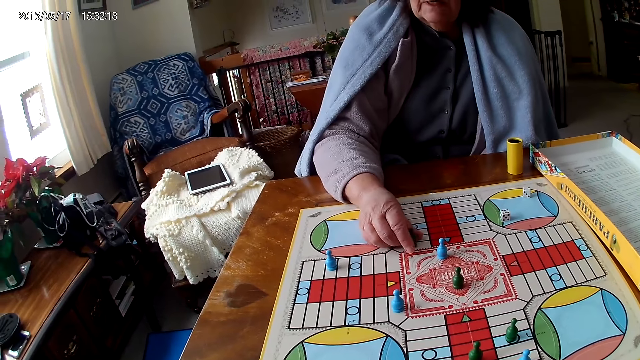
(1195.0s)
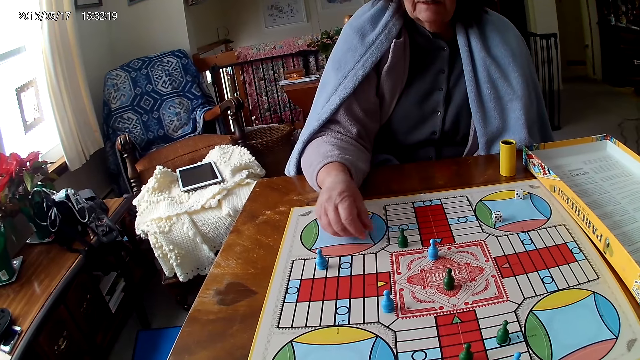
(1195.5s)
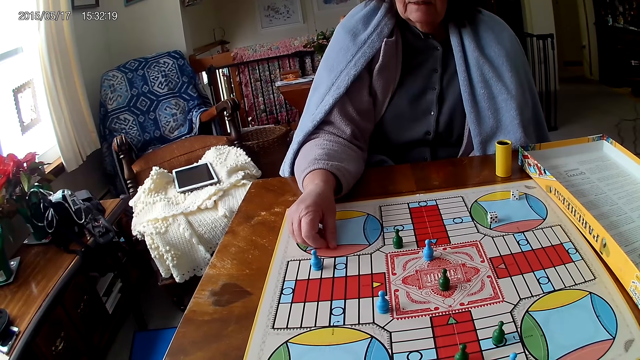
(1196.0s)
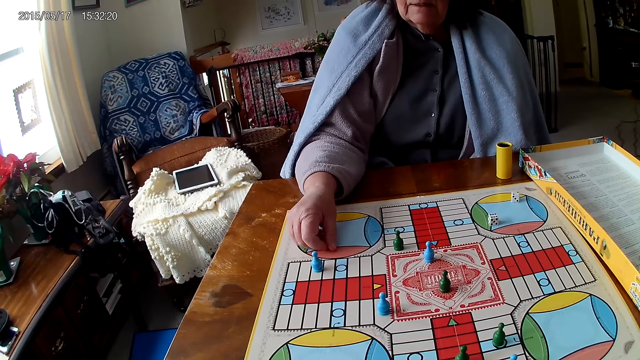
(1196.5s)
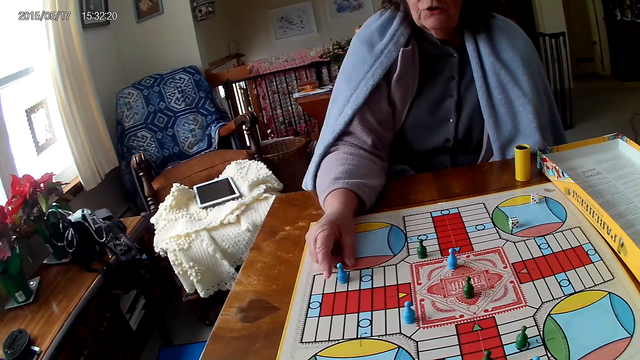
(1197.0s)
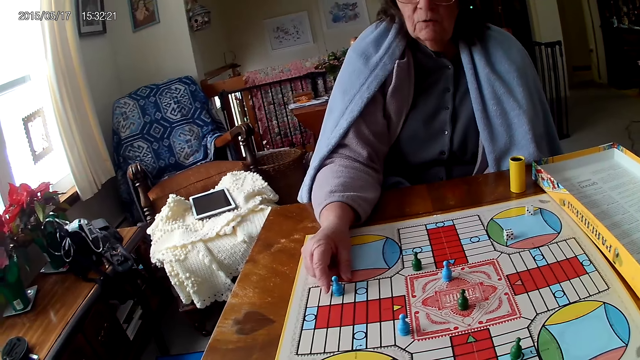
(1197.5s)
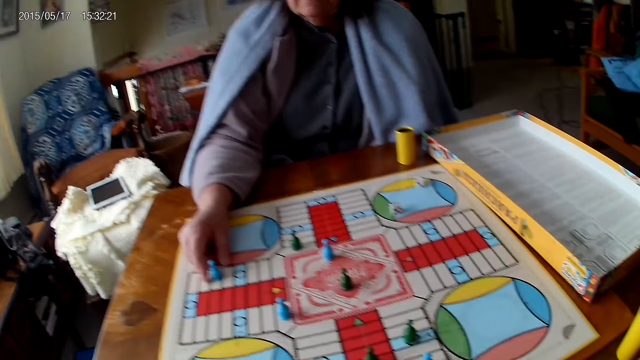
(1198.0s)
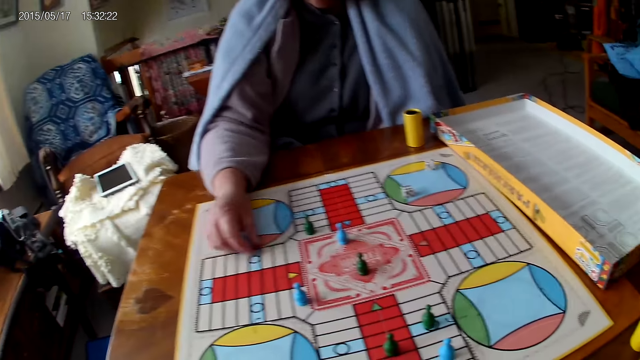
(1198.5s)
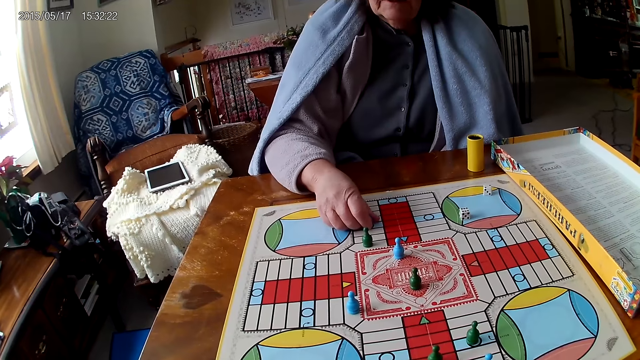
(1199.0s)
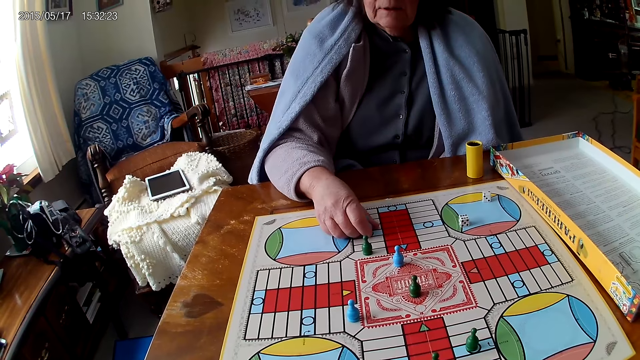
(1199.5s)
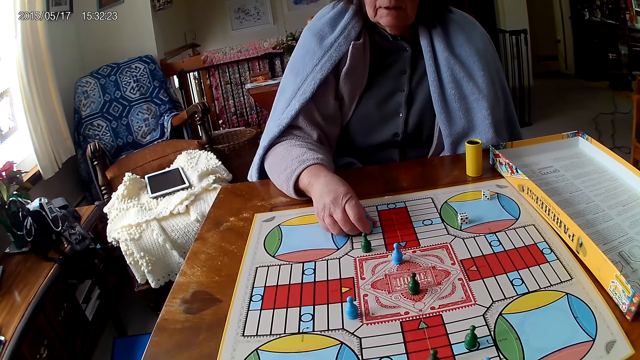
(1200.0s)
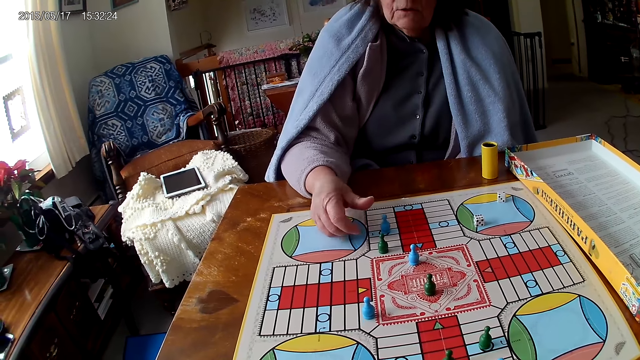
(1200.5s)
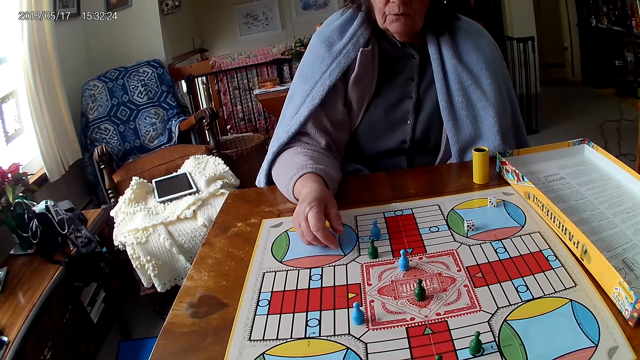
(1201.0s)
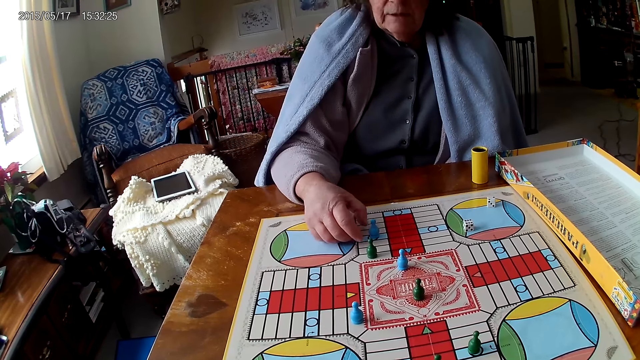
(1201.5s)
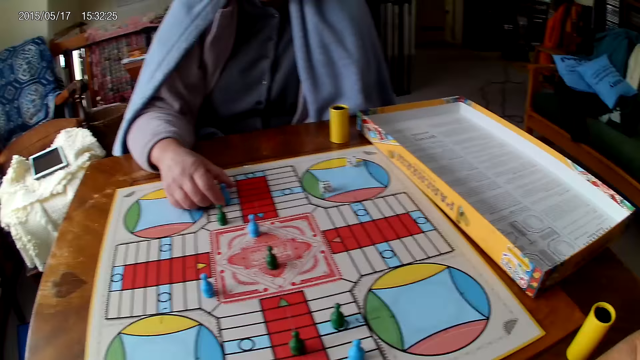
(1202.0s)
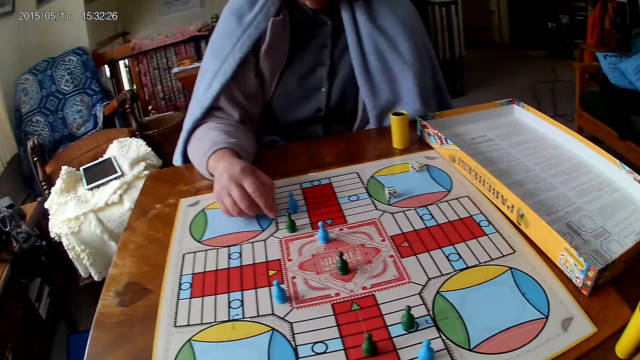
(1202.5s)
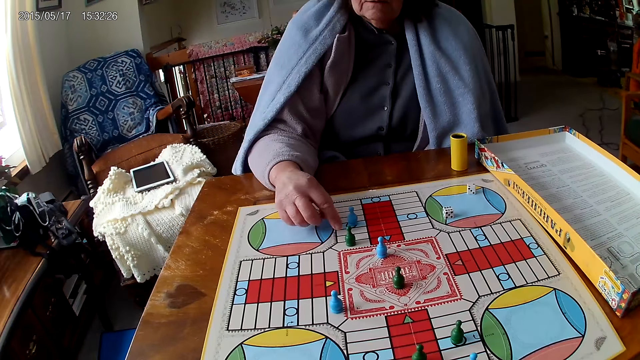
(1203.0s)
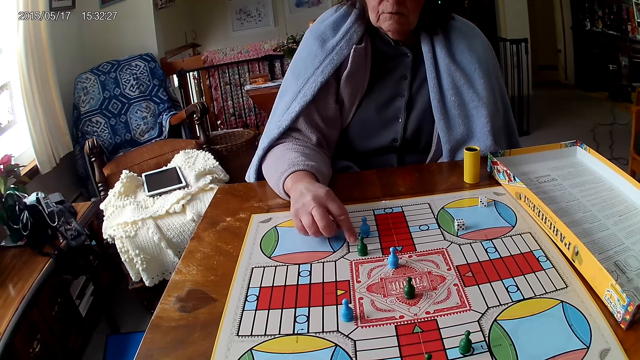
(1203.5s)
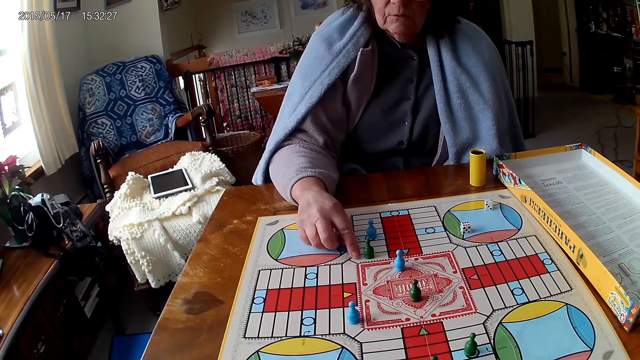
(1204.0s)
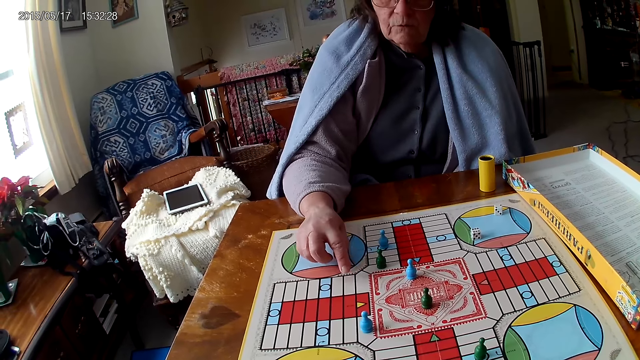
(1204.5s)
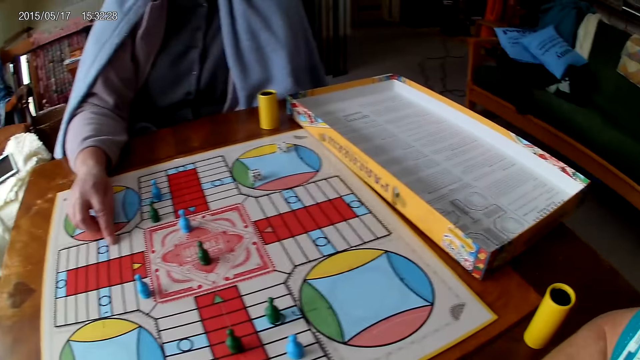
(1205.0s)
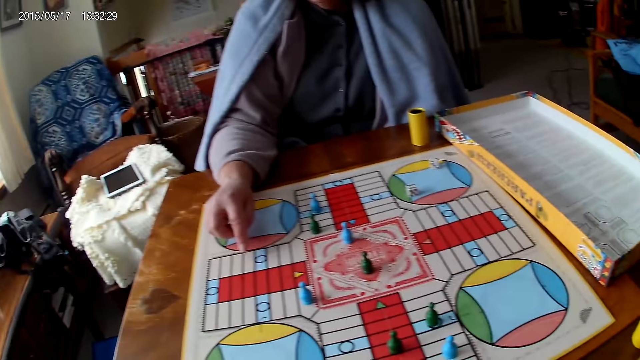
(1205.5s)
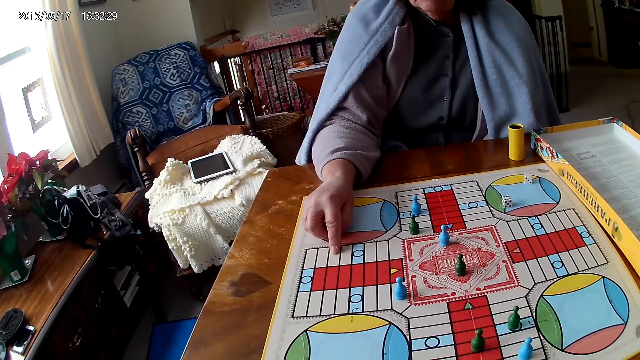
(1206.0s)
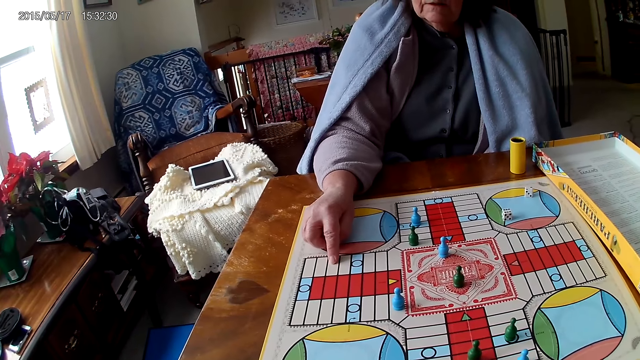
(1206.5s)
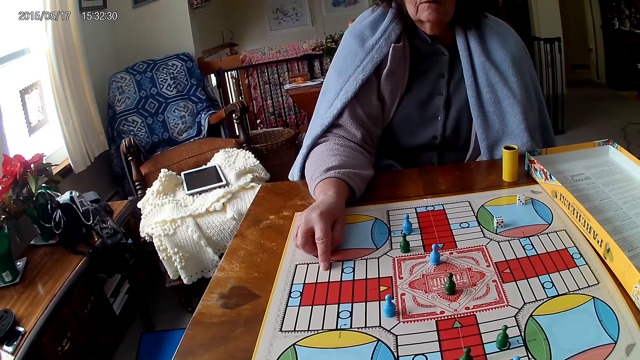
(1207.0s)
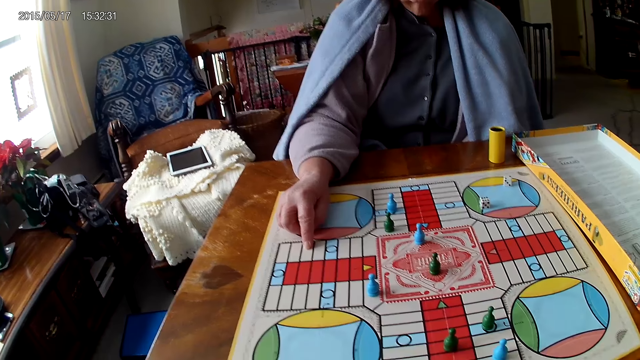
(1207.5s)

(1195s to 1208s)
A woman picks the dice. The camera wearer interacts with the woman. The woman moves a piece on the Ludo board with her right hand. She counts boxes on the Ludo board with her right hand.

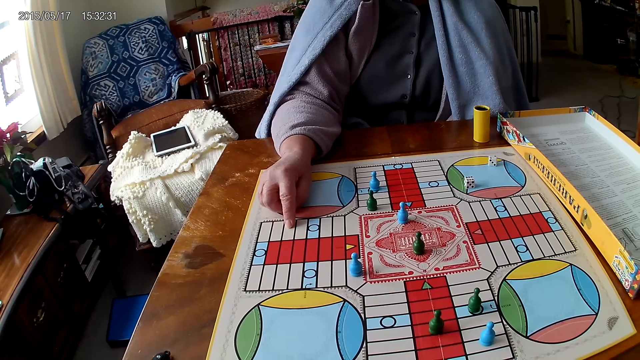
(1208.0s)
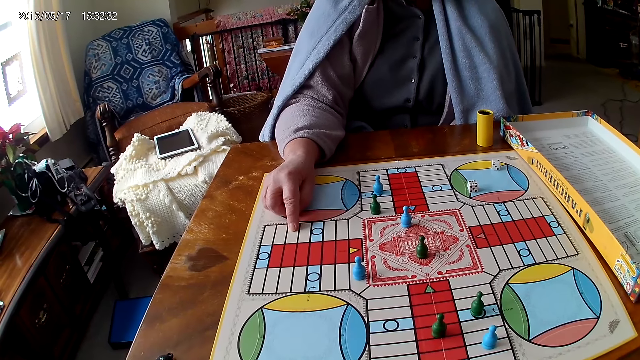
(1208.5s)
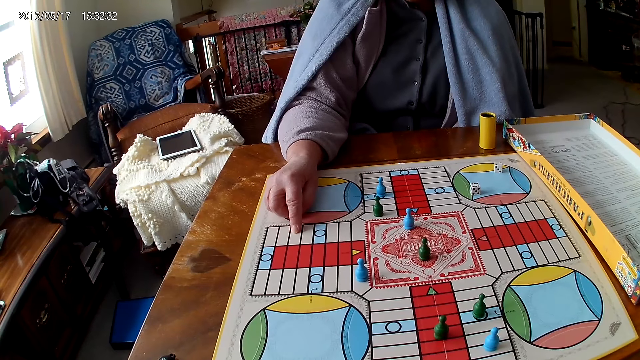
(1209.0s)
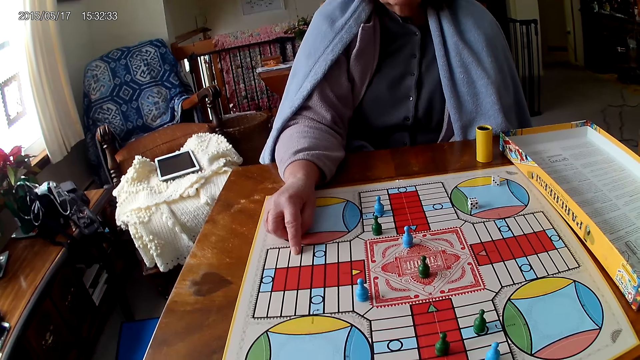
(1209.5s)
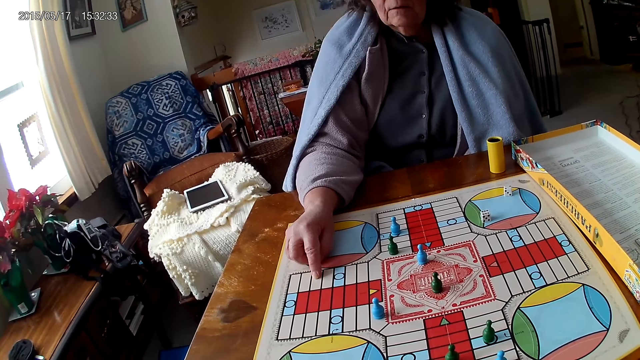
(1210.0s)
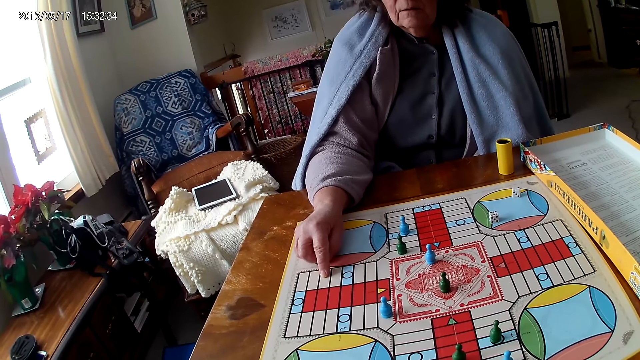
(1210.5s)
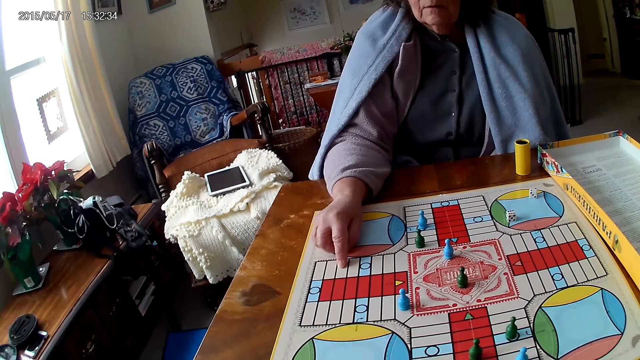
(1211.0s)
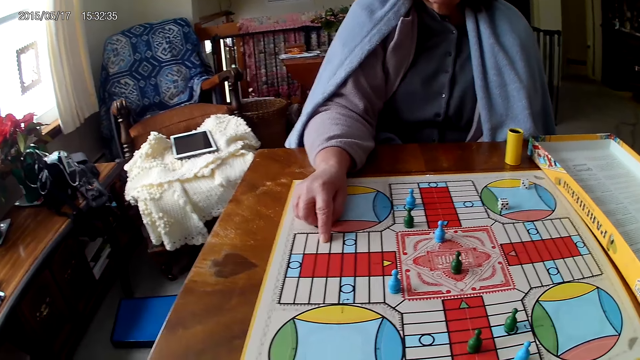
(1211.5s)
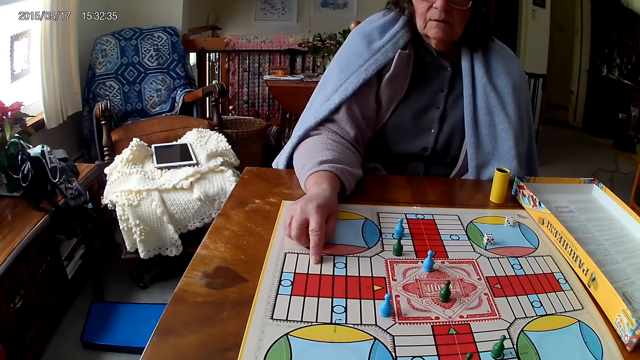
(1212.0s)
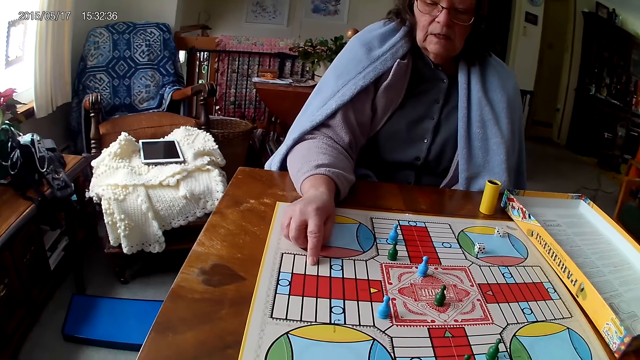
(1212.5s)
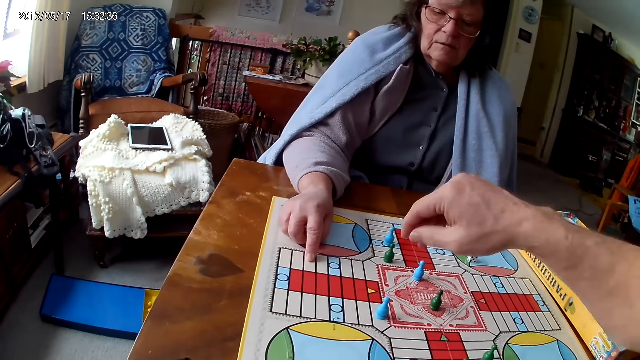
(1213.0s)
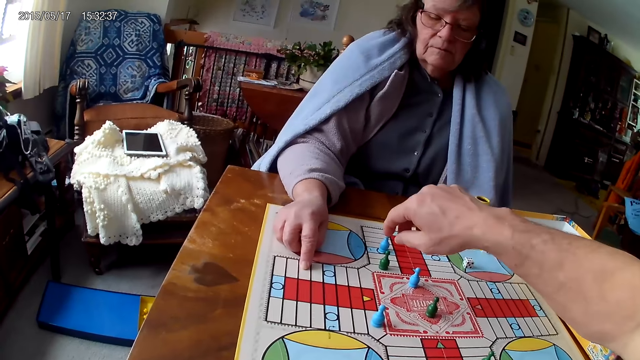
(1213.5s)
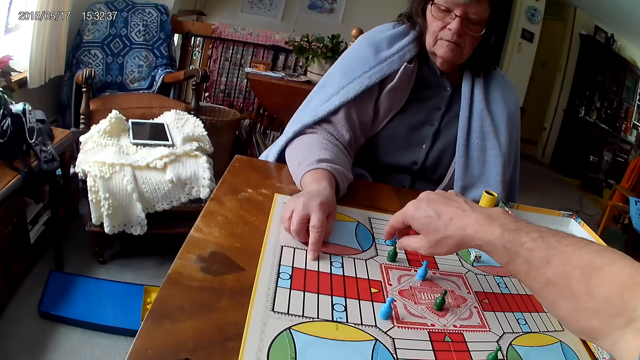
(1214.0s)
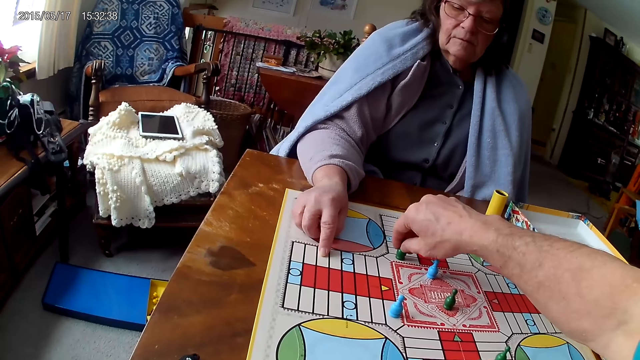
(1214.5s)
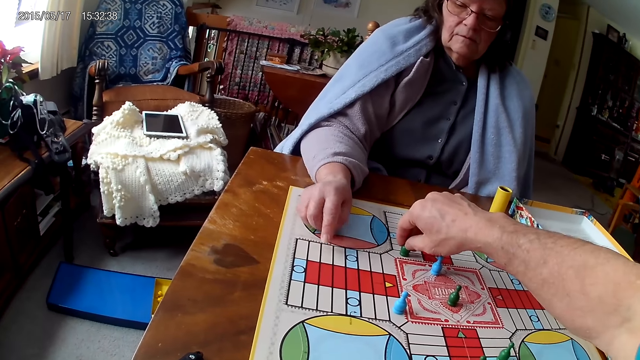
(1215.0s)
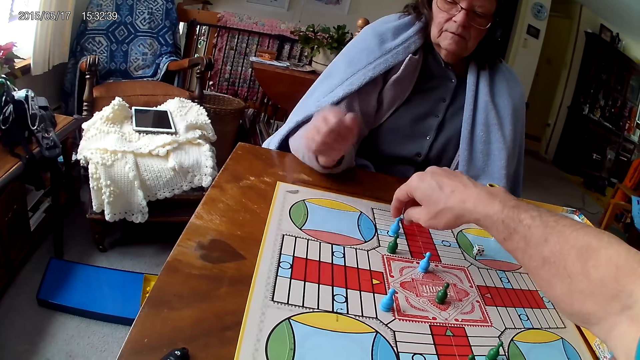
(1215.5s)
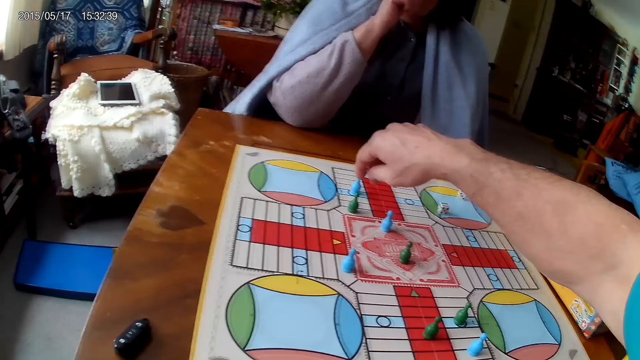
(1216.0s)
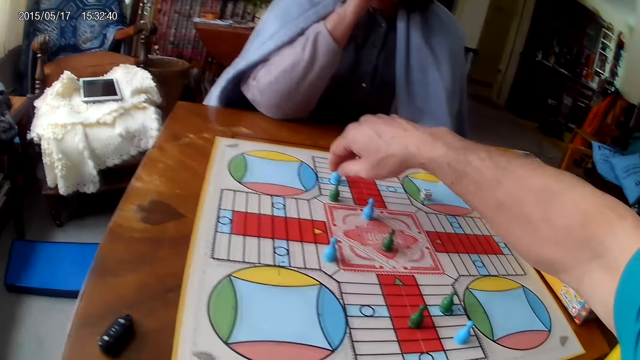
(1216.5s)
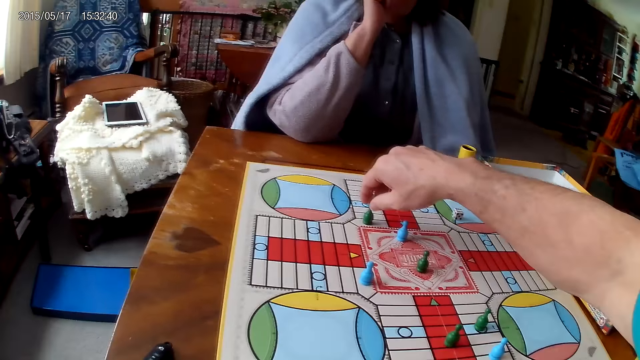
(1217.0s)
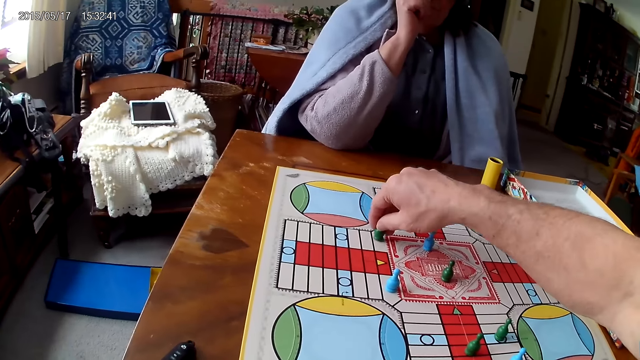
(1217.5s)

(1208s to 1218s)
The camera wearer picks the dice. He touches a piece on the Ludo board with his right hand.
